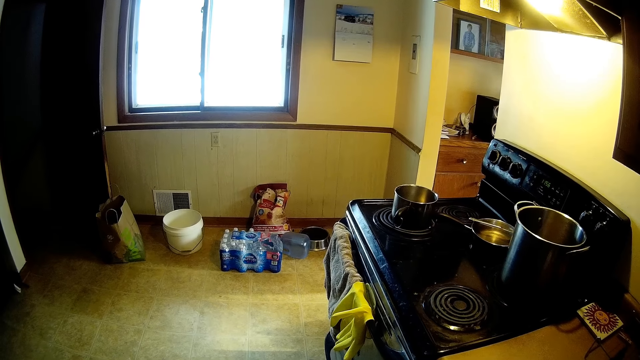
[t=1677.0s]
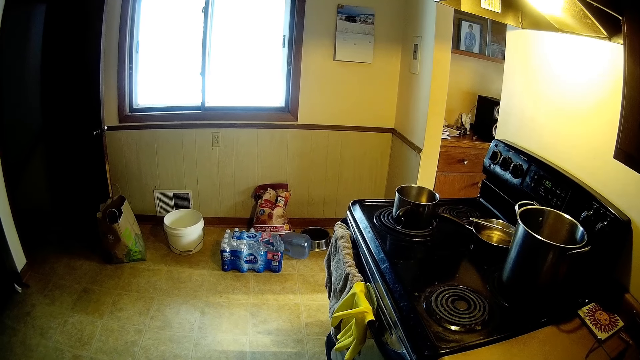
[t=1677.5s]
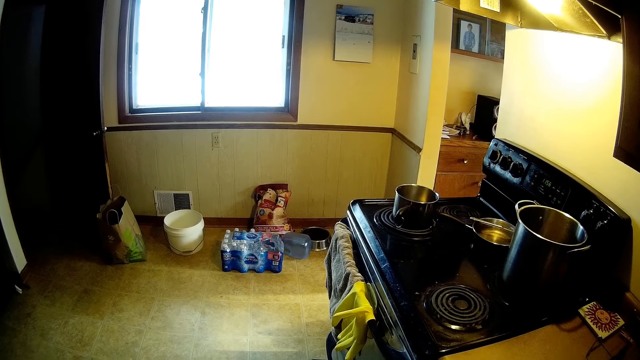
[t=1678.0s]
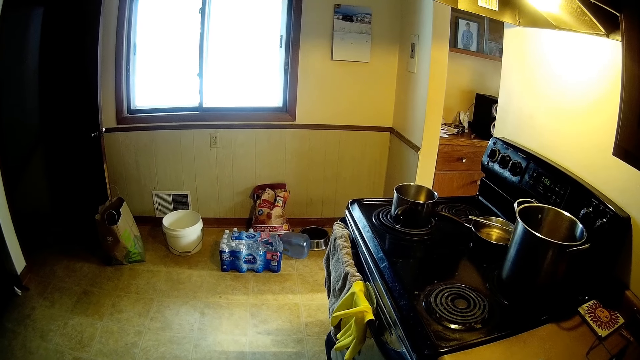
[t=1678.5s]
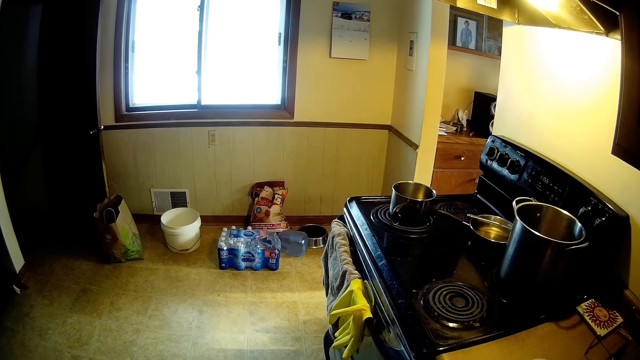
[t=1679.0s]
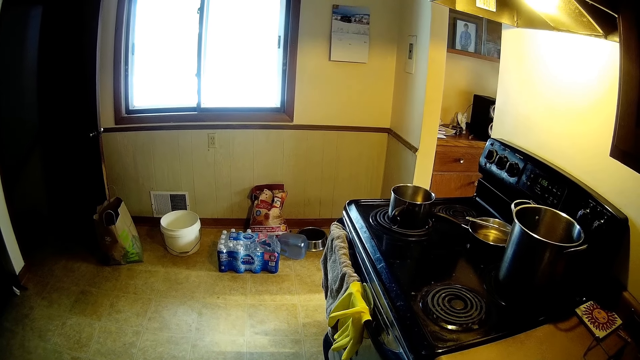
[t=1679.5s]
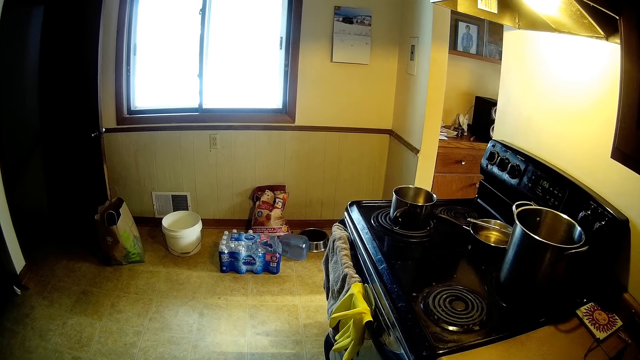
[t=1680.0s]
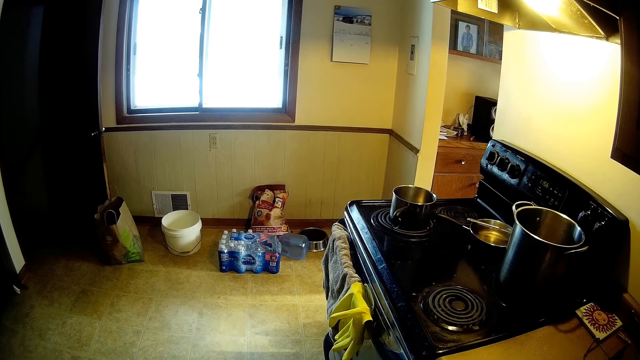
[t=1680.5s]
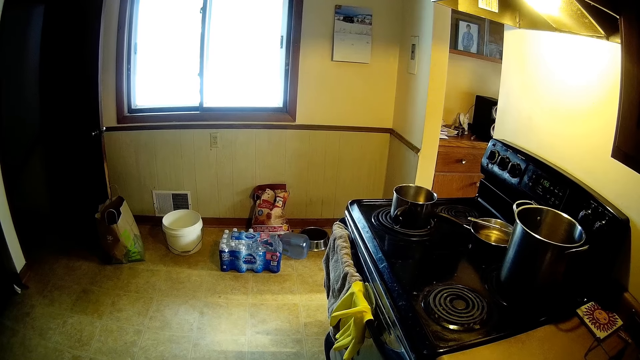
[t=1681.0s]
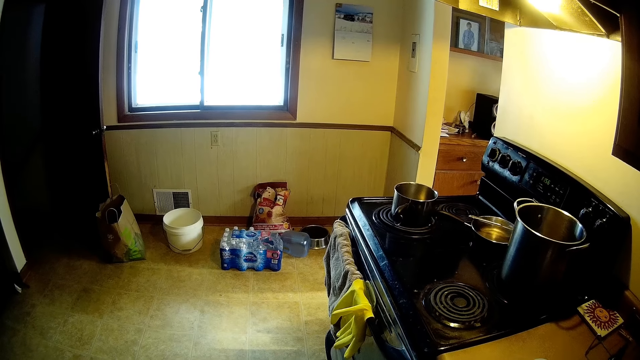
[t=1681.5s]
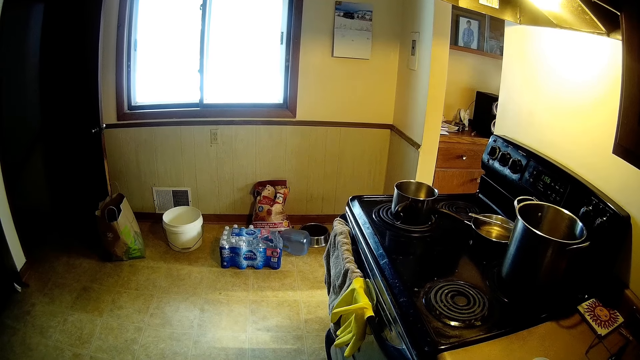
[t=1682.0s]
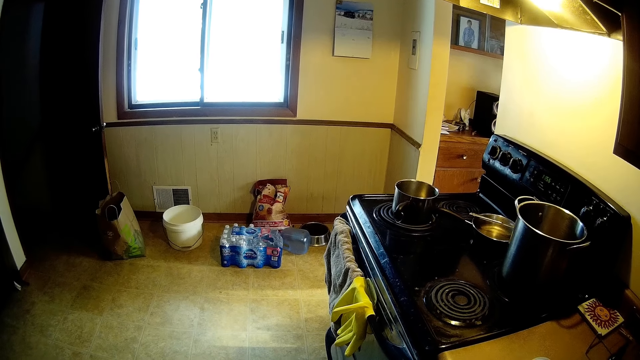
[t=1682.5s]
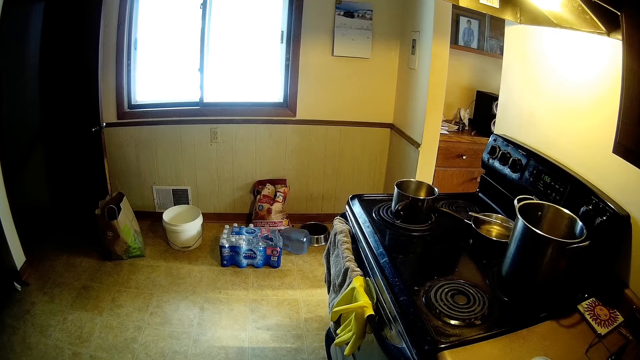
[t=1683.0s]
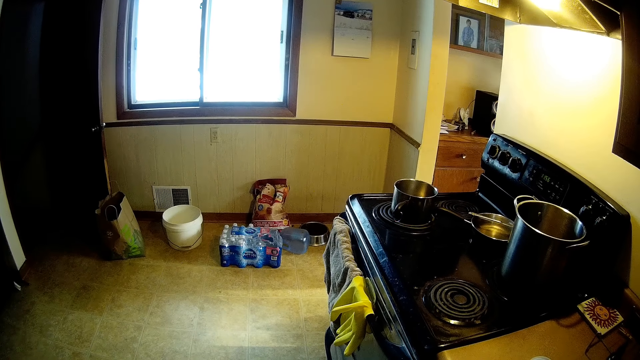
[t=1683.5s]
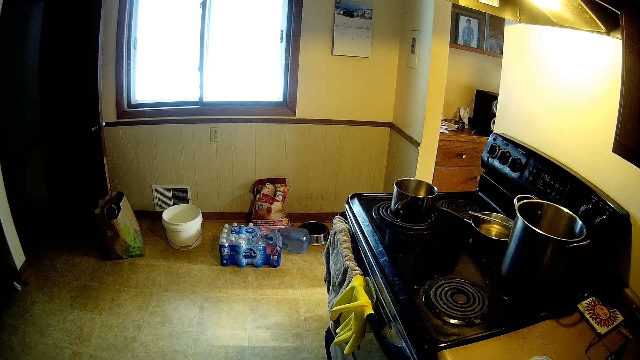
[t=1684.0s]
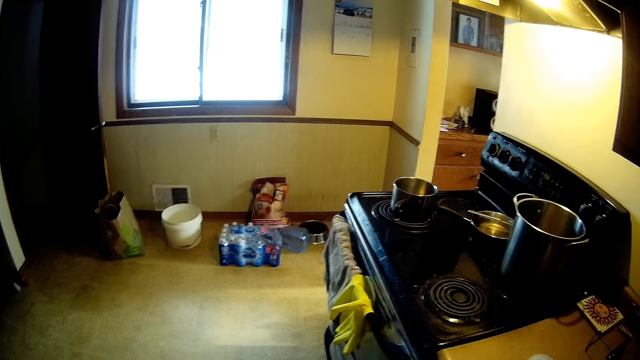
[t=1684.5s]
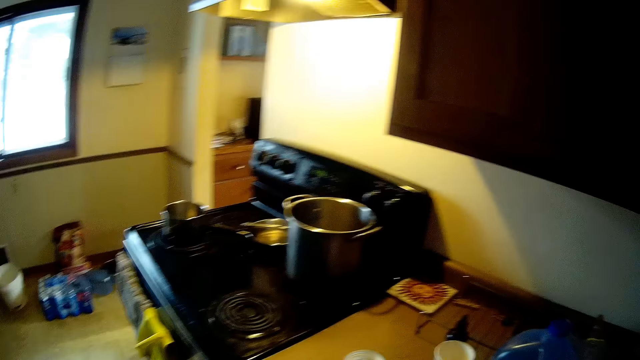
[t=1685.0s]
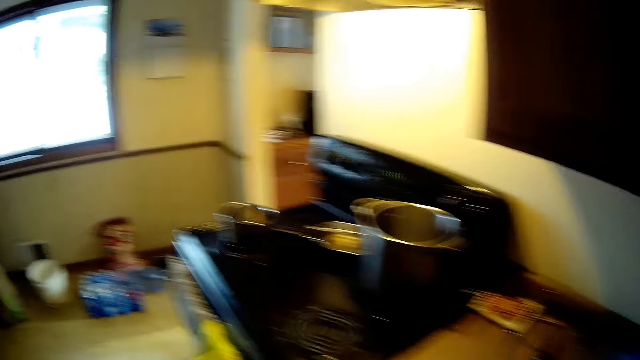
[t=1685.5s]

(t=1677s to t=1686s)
The camera wearer looks around.

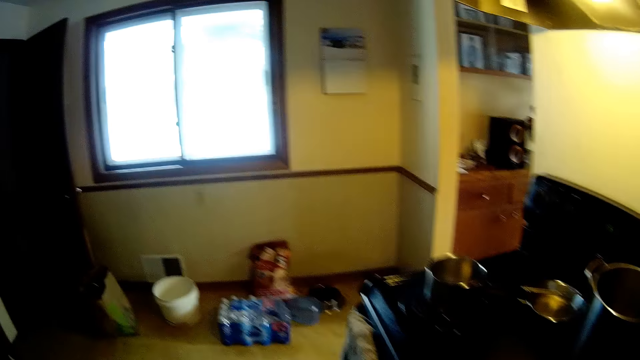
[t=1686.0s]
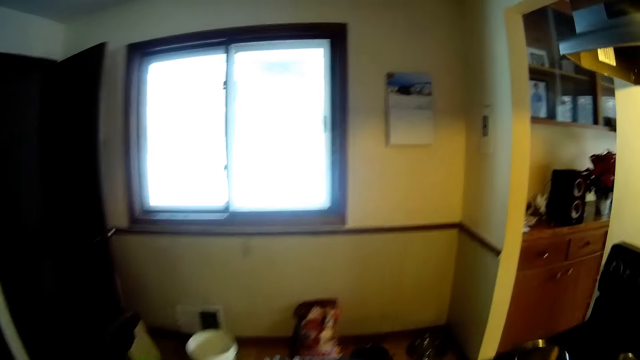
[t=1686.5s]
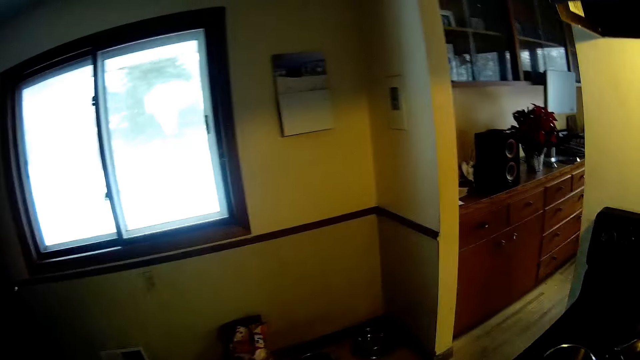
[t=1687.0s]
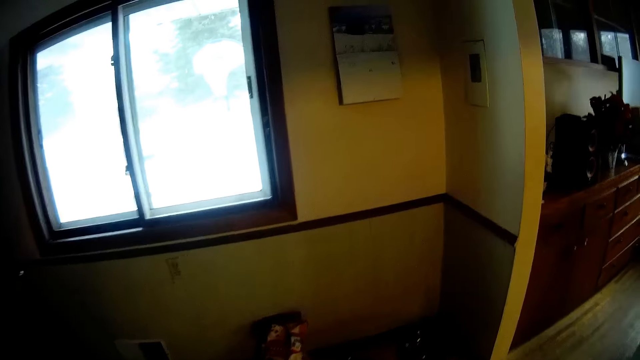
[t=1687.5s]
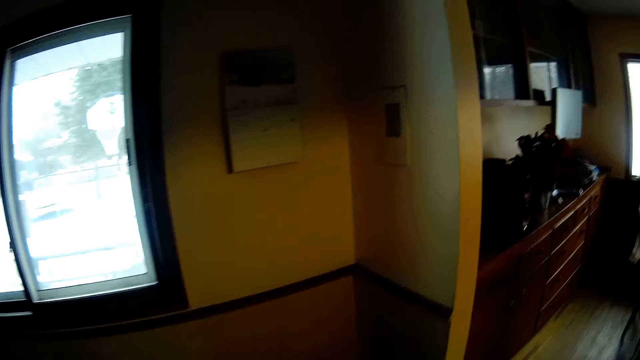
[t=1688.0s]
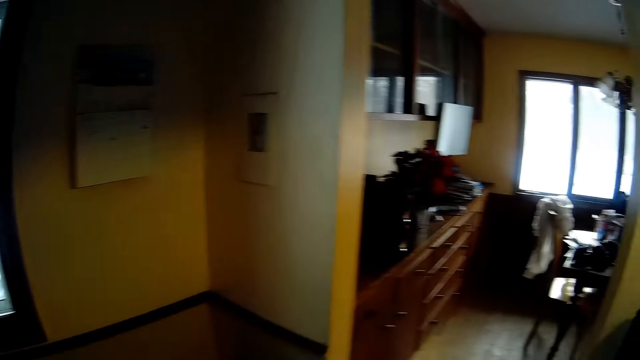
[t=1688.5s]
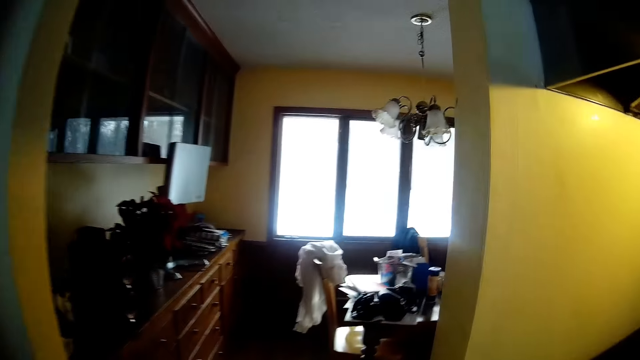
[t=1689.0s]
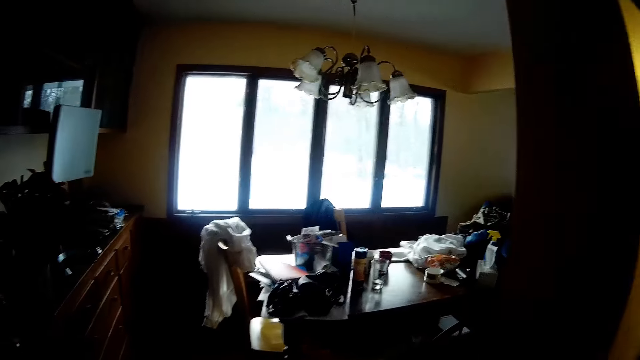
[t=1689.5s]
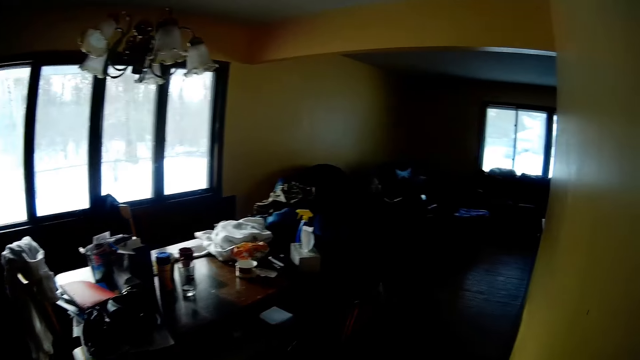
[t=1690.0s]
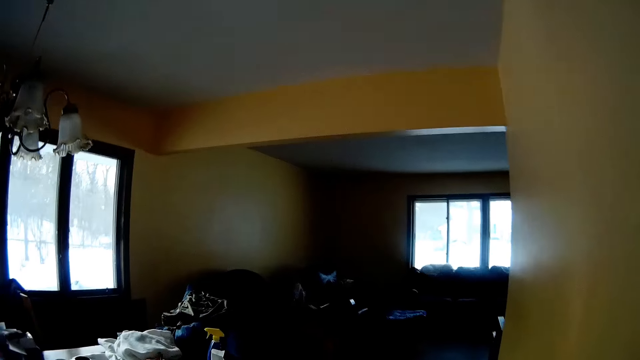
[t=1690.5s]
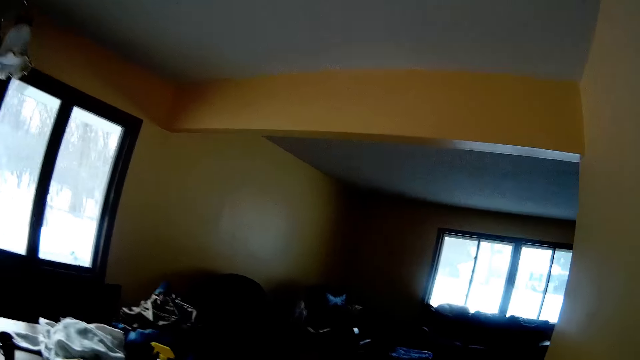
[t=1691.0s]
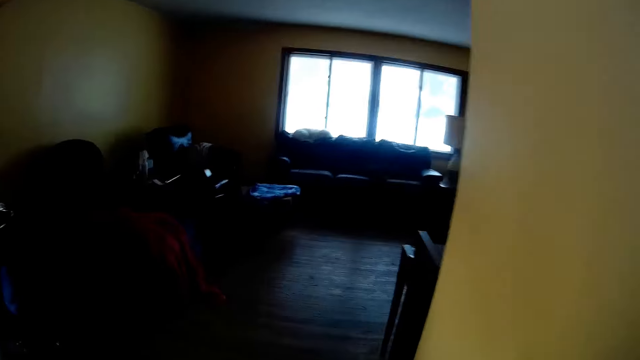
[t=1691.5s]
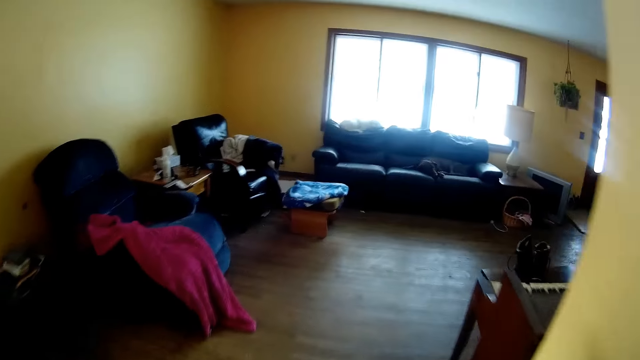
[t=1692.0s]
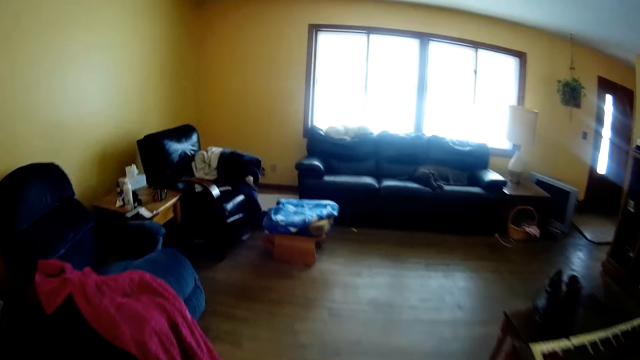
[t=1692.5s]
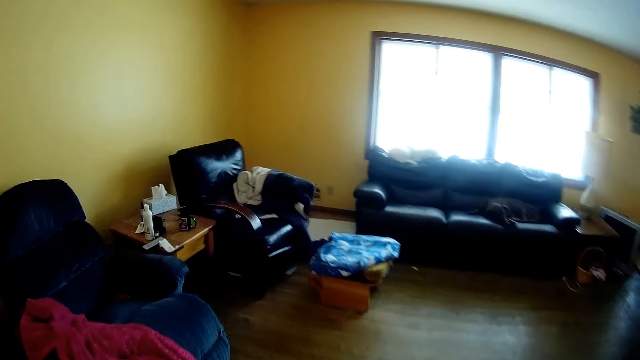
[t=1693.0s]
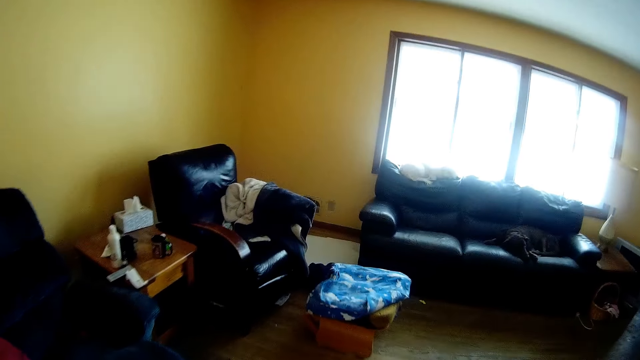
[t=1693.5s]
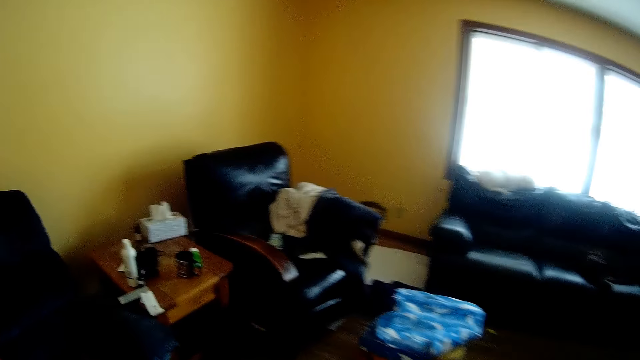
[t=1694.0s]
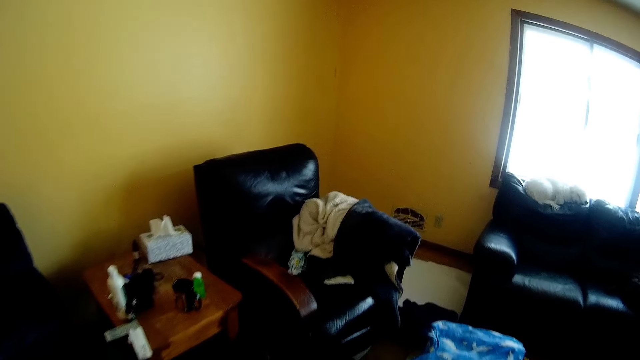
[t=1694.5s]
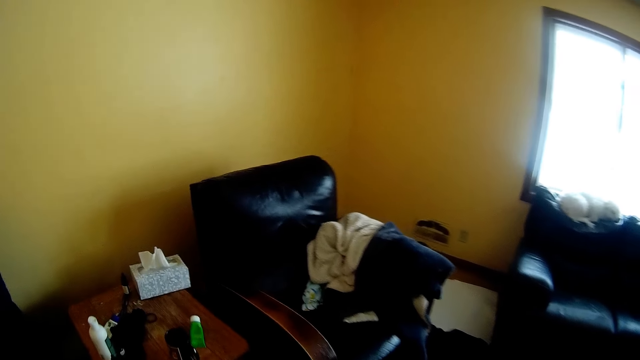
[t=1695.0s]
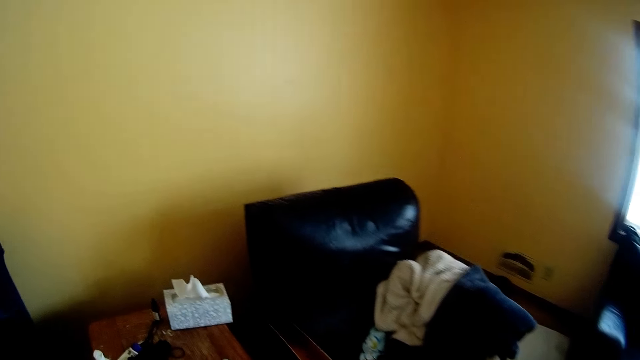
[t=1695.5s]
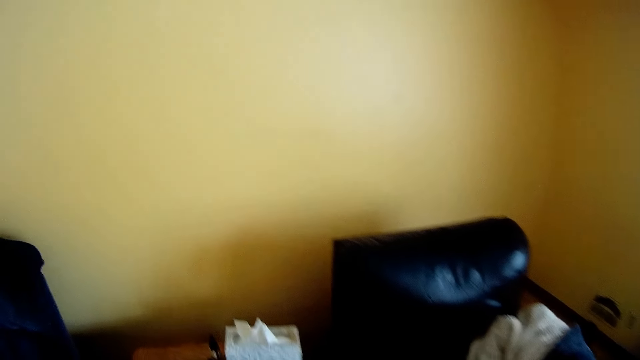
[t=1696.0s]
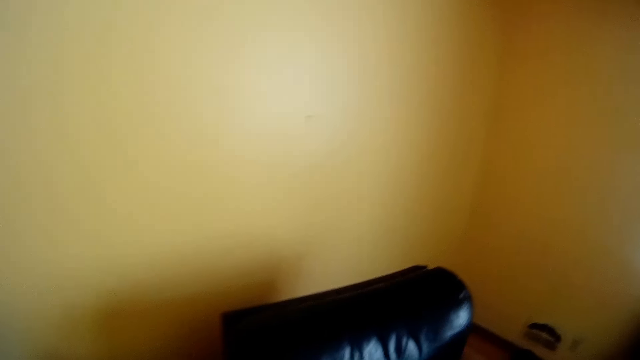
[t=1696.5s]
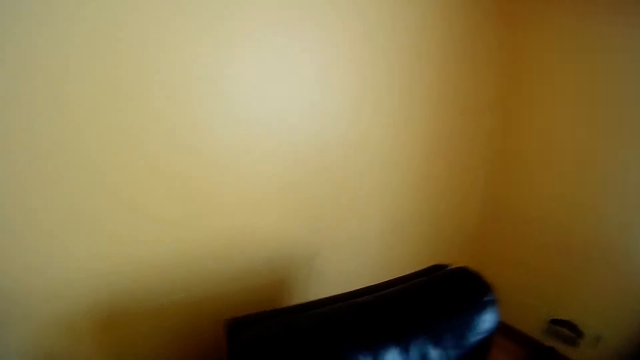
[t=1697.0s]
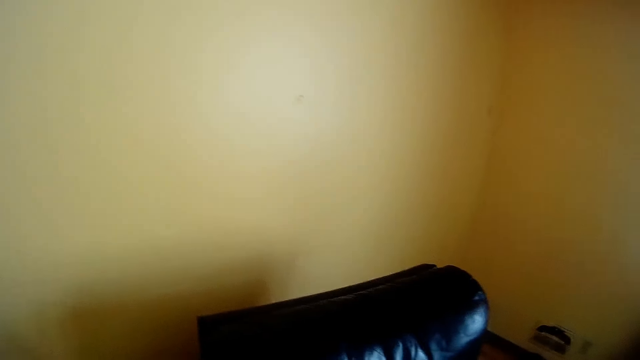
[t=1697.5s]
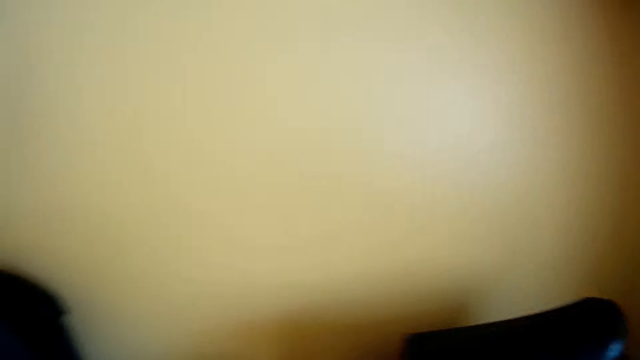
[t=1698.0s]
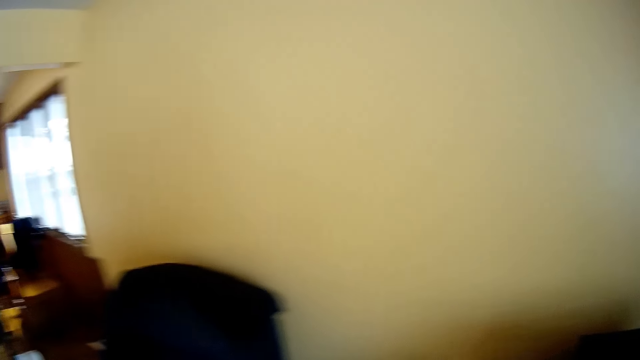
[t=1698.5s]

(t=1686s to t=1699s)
The camera wearer walks around. They approach a corridor to a dining room. They walk through the corridor to the dining room. They approach a corridor to a parlor. They walk through the corridor to the parlor.
